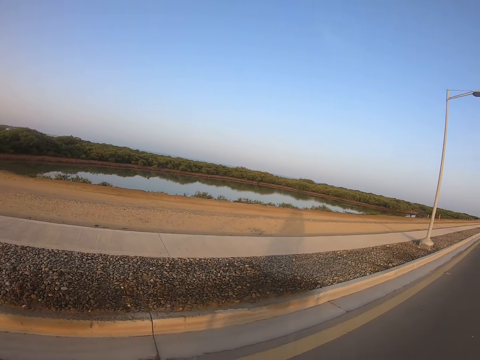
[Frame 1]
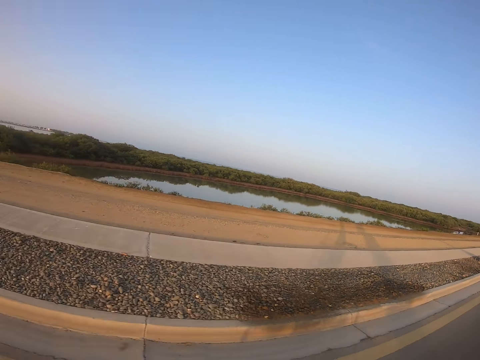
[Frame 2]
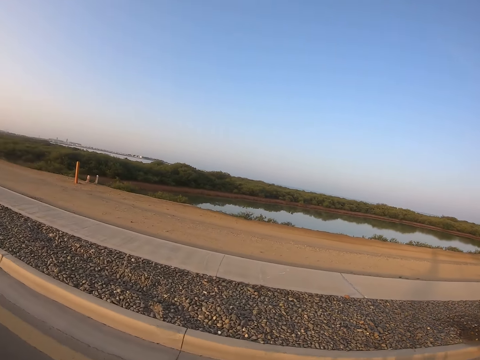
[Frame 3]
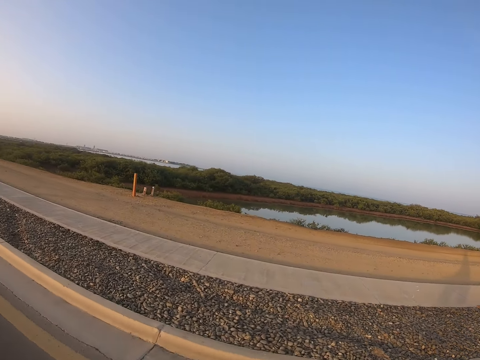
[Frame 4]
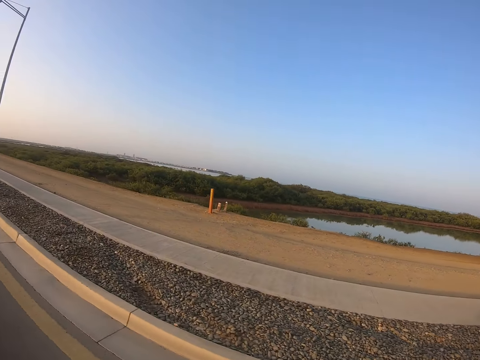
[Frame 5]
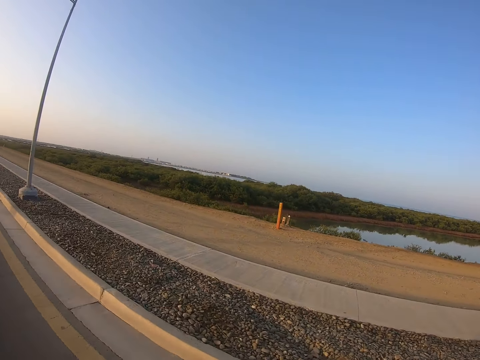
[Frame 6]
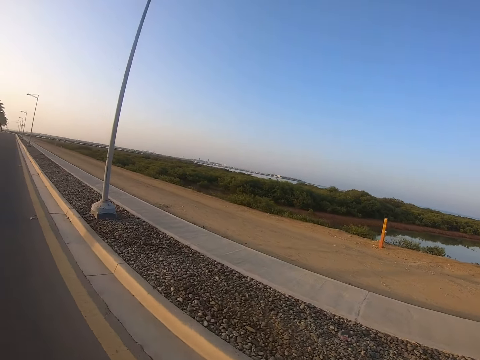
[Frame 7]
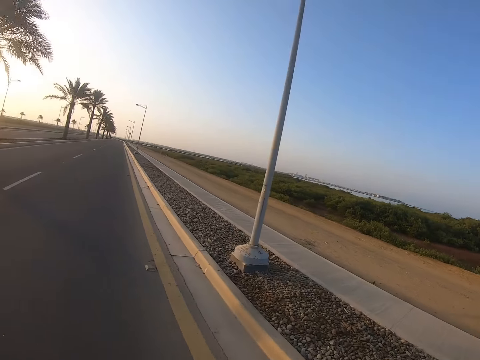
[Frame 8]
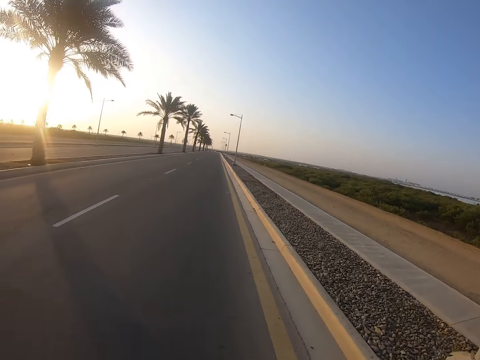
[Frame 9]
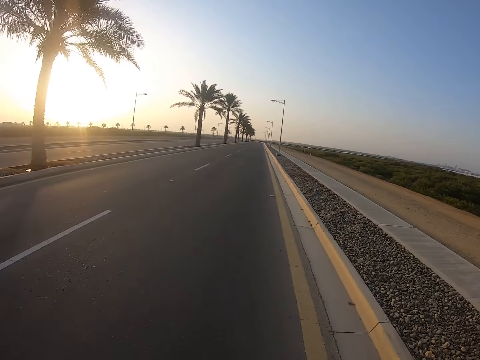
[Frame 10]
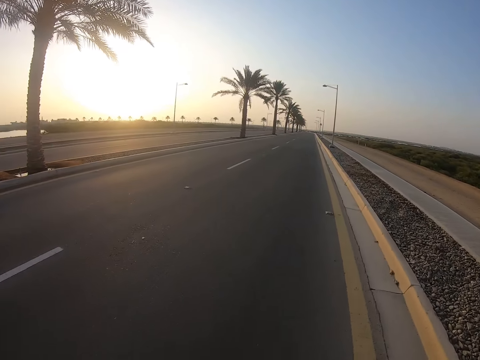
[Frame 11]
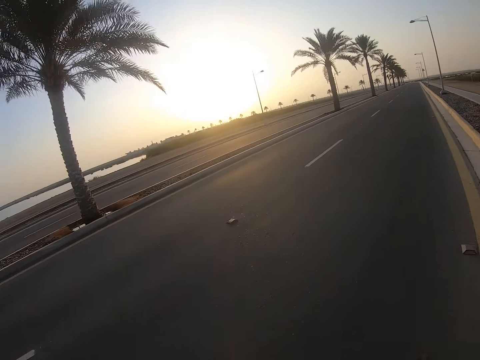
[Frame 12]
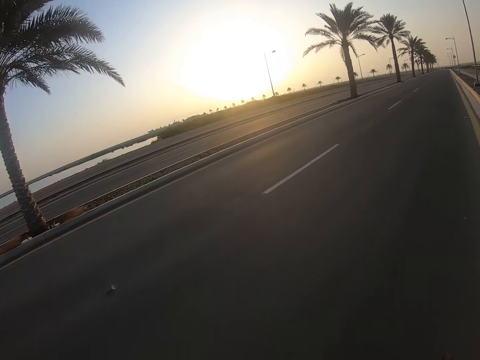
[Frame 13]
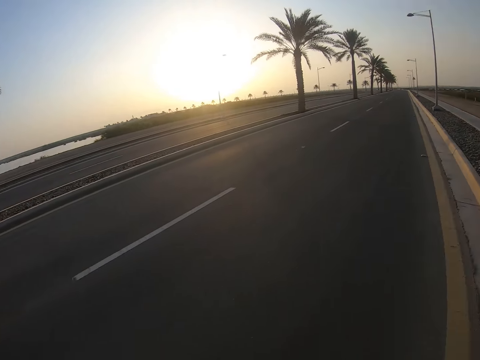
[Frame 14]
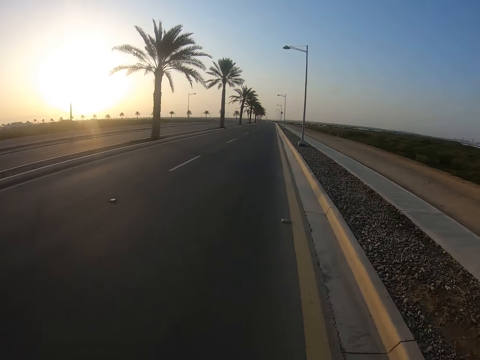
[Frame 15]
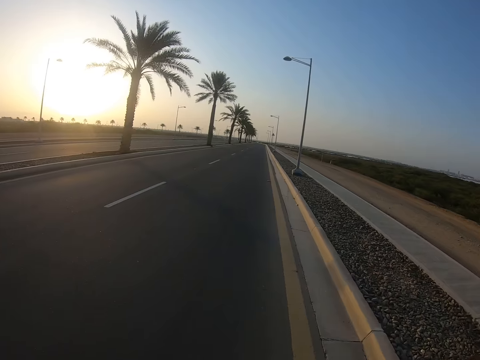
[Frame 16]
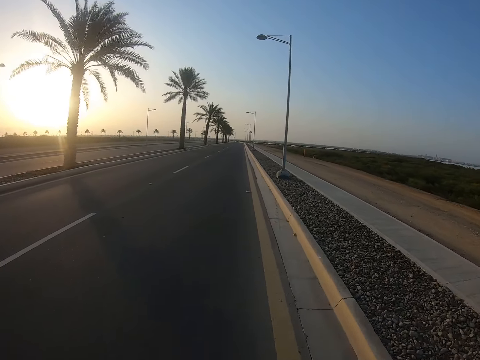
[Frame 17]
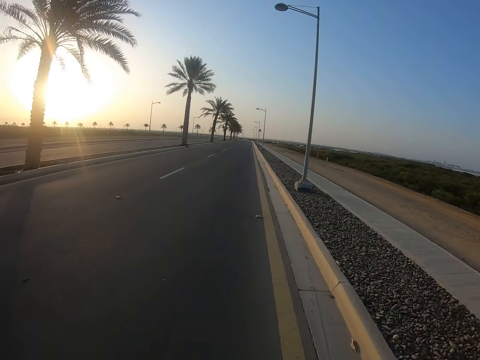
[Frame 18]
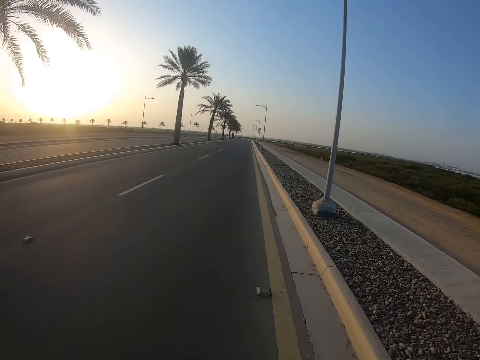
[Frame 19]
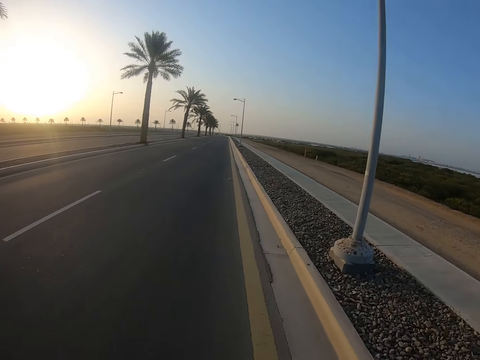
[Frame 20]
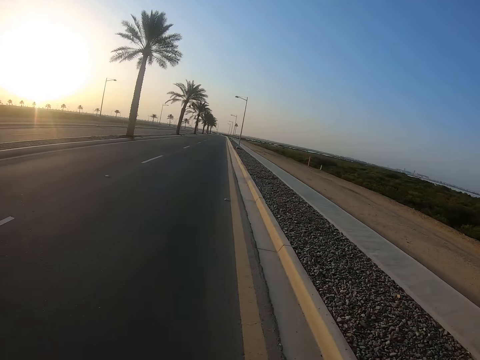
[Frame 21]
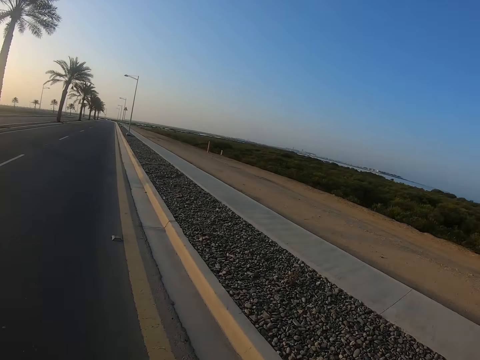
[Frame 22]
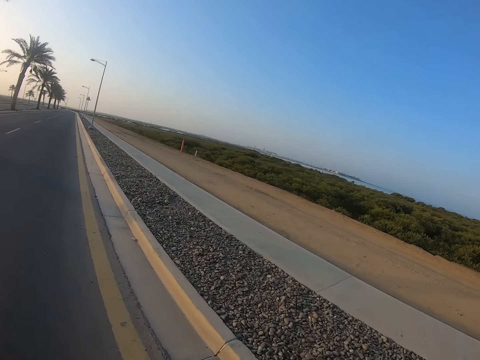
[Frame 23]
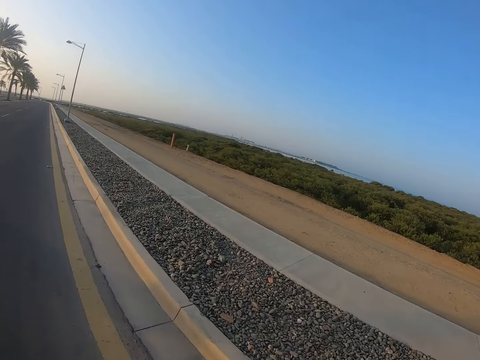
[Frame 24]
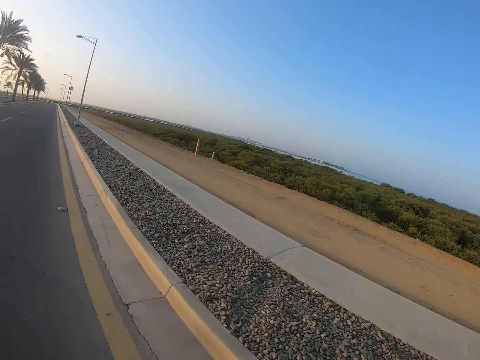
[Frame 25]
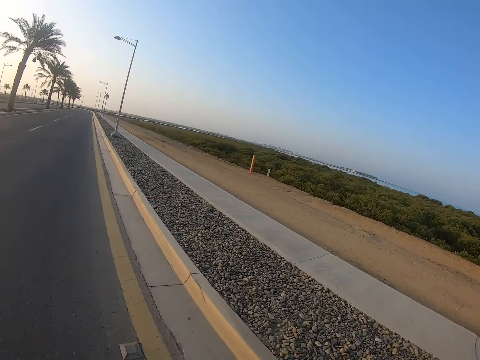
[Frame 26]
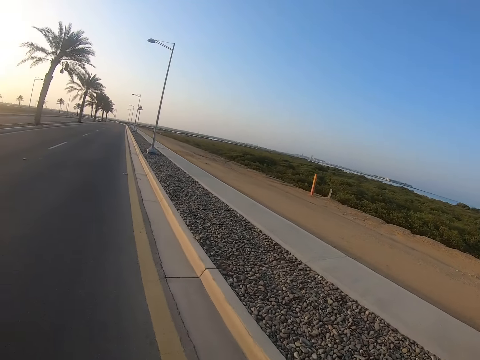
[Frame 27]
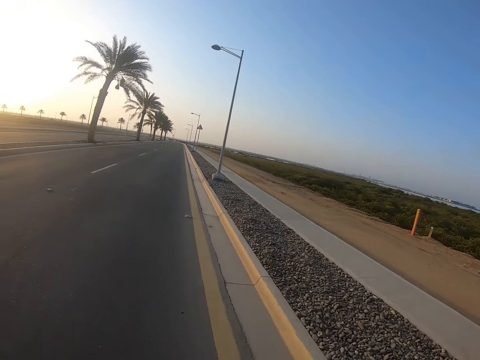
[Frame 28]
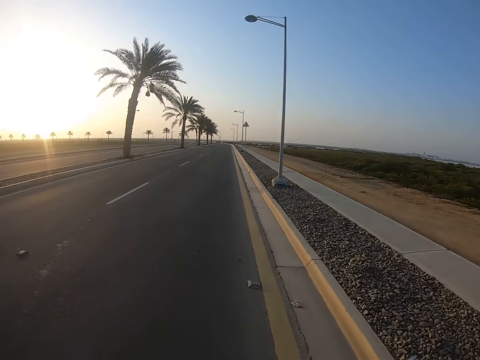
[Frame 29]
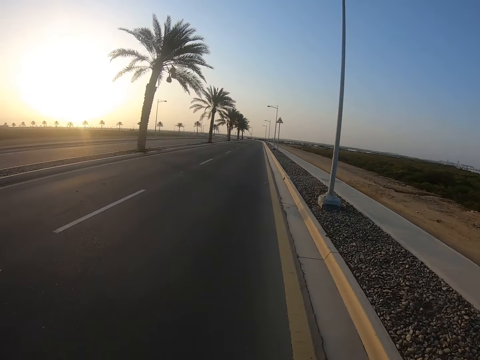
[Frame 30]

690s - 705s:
The camera wearer looks at the road.

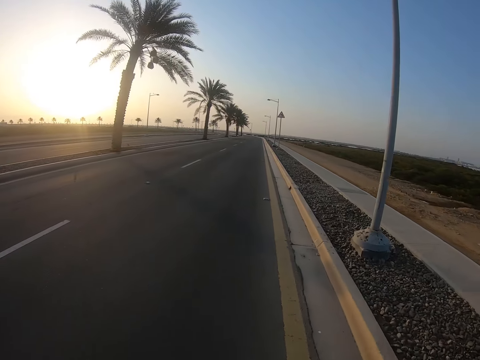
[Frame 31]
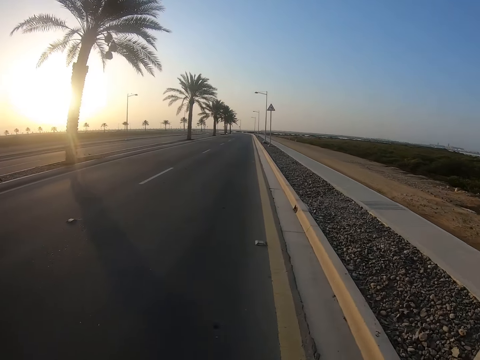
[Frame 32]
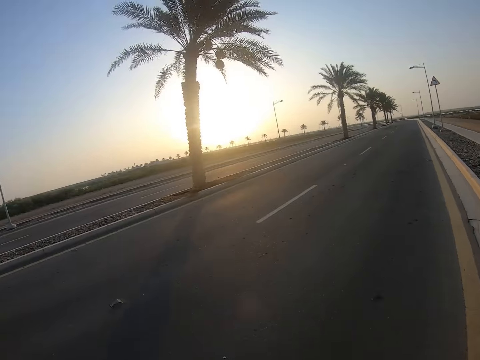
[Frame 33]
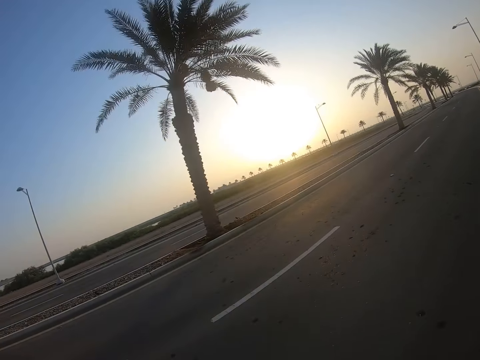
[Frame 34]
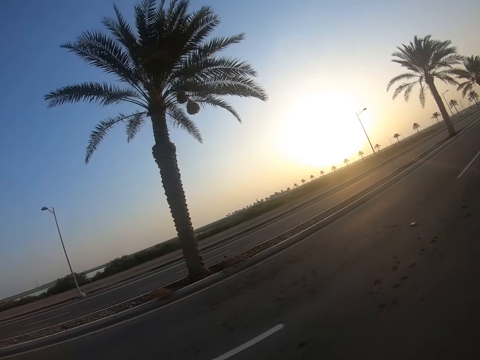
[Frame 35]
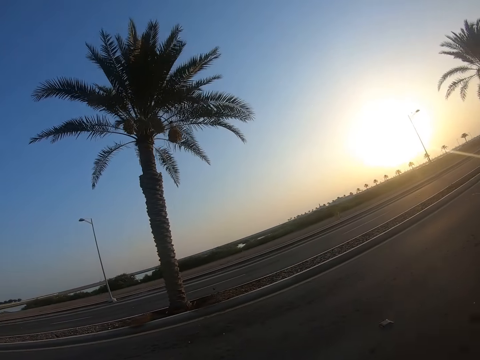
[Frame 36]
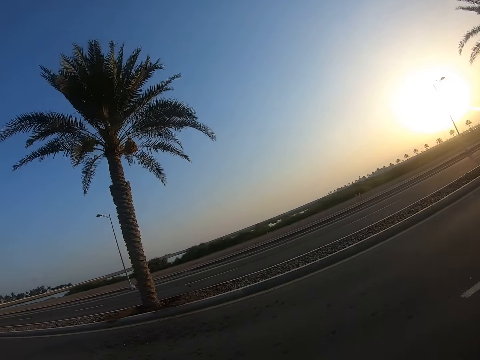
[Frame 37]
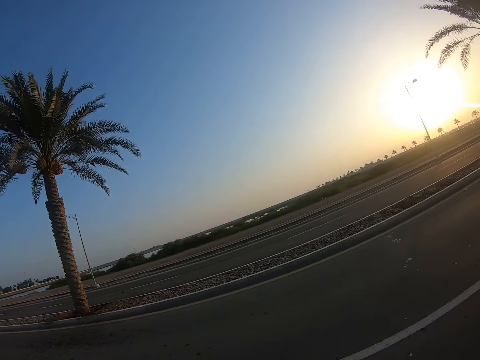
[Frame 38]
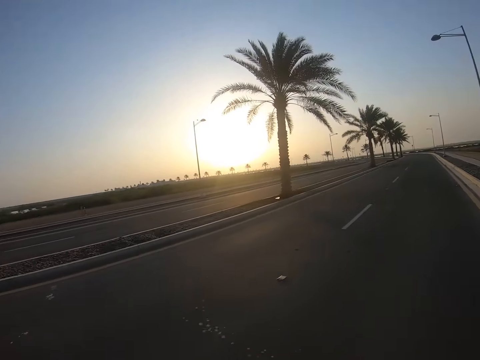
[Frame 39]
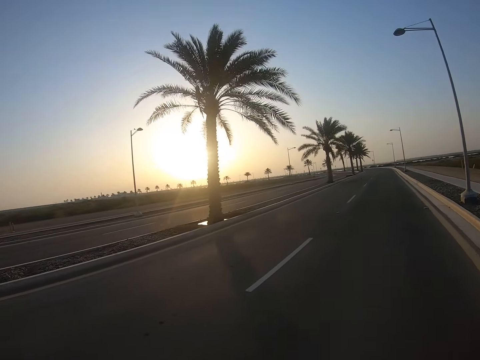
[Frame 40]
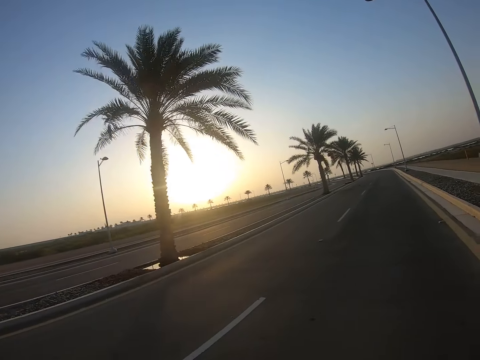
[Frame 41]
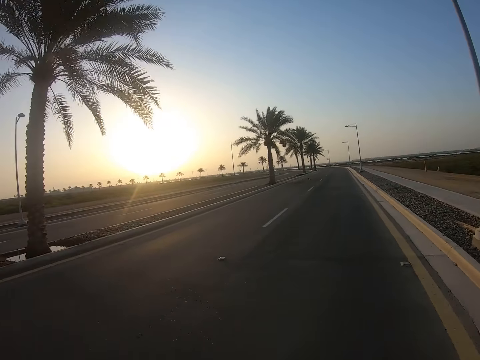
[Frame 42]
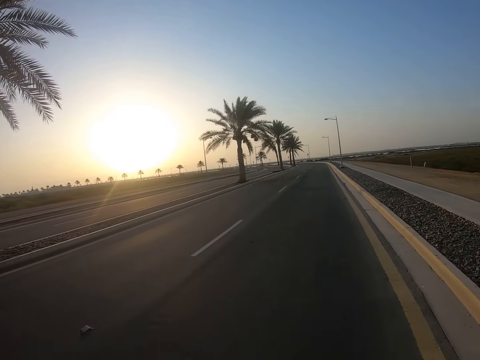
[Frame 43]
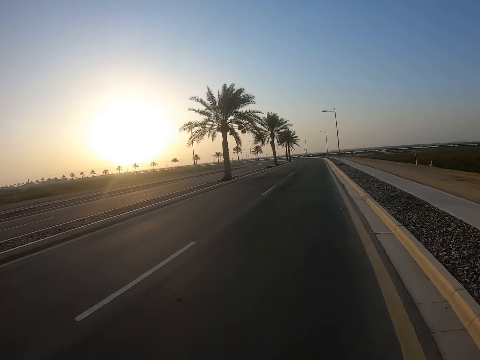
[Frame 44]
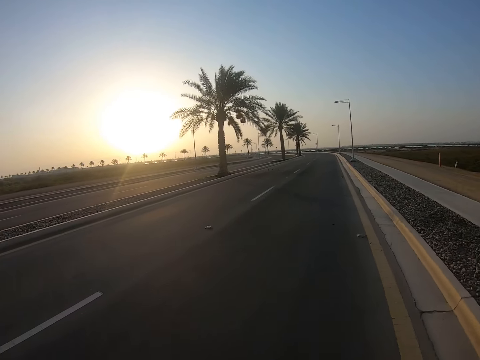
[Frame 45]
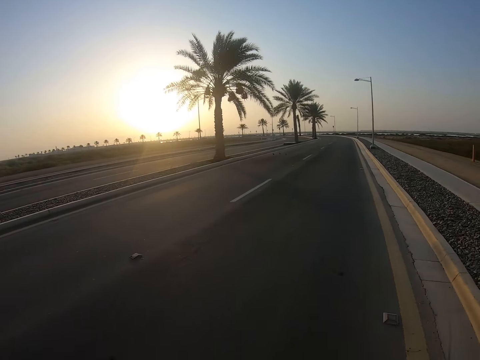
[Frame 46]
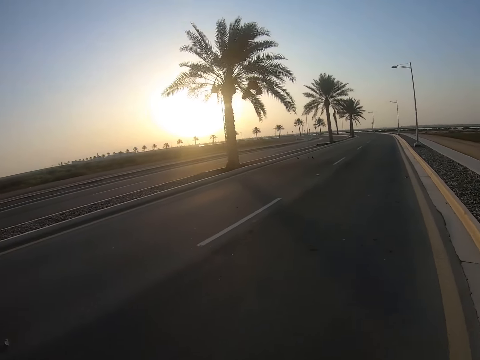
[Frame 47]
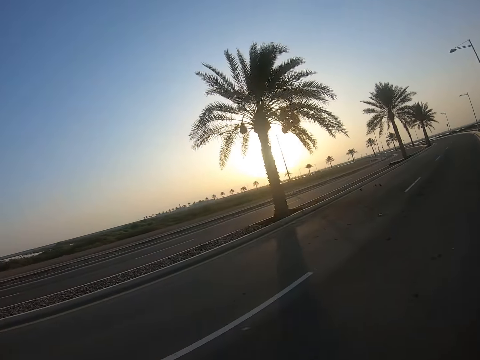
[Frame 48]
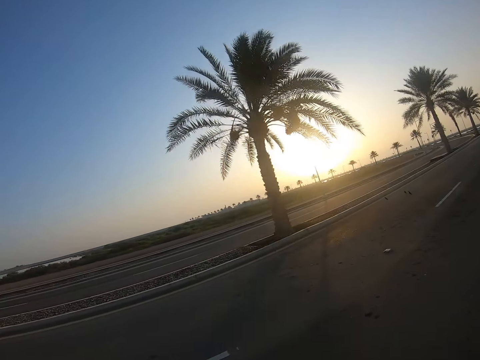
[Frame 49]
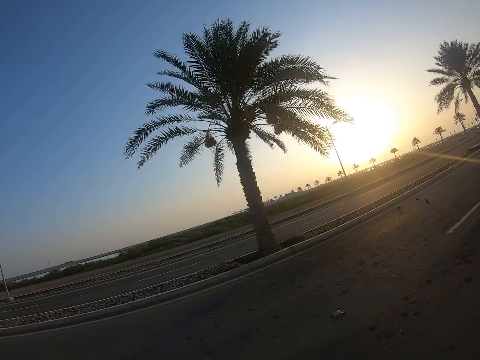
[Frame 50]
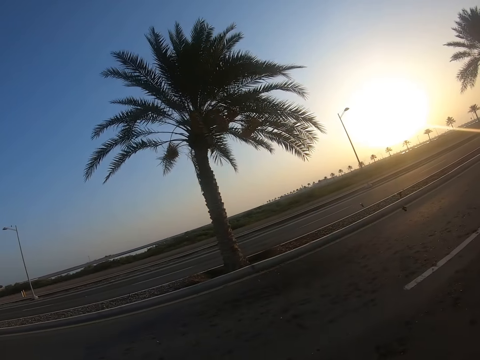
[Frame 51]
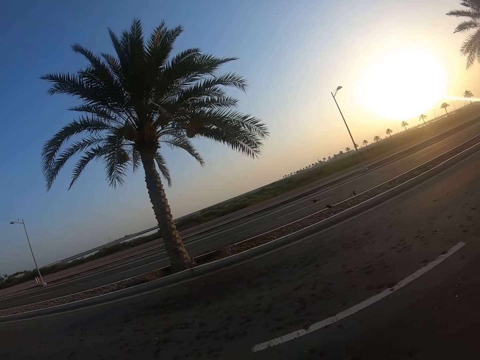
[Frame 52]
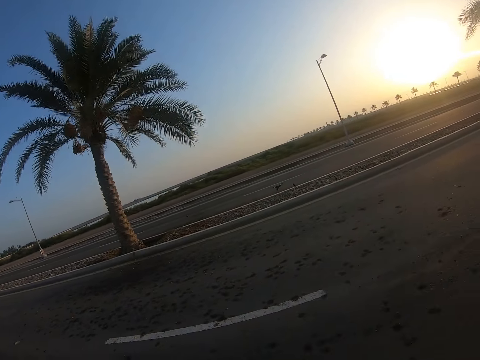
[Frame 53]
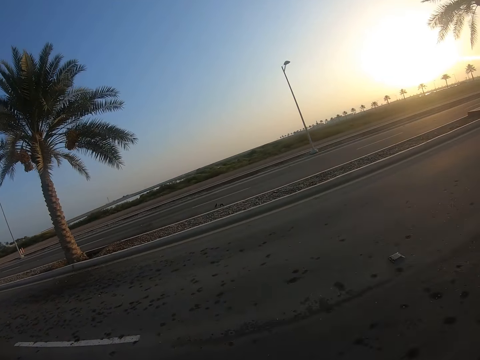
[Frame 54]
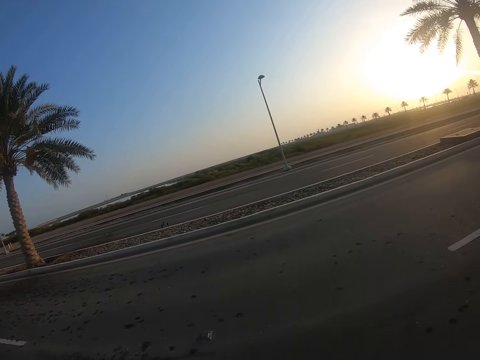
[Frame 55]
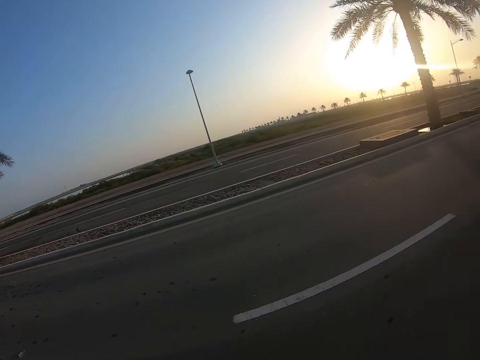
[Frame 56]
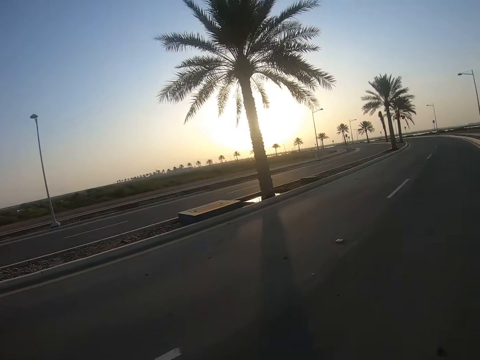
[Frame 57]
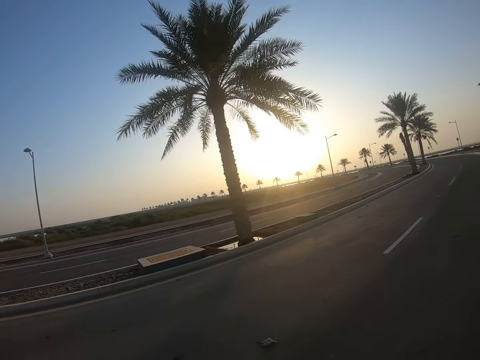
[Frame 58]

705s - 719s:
The camera wearer looks around. They look at the road. They look at the water.
